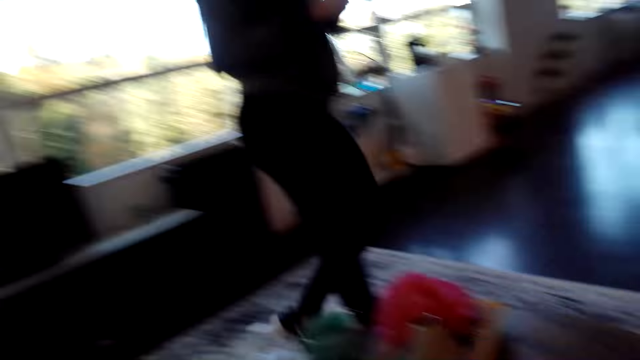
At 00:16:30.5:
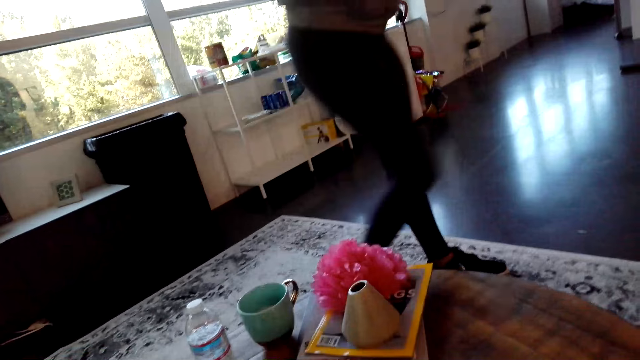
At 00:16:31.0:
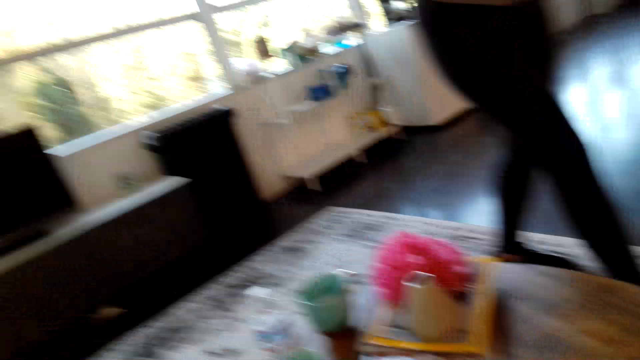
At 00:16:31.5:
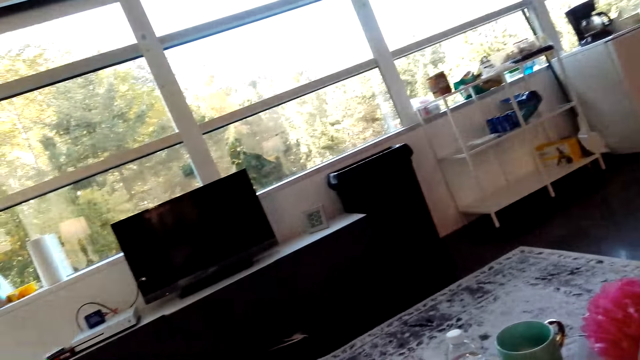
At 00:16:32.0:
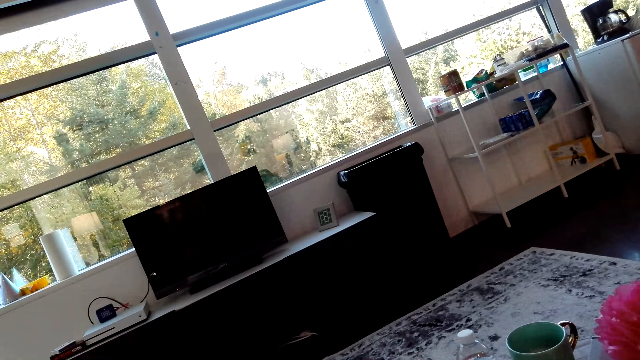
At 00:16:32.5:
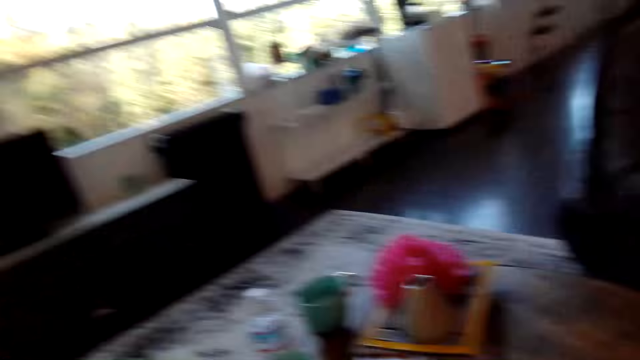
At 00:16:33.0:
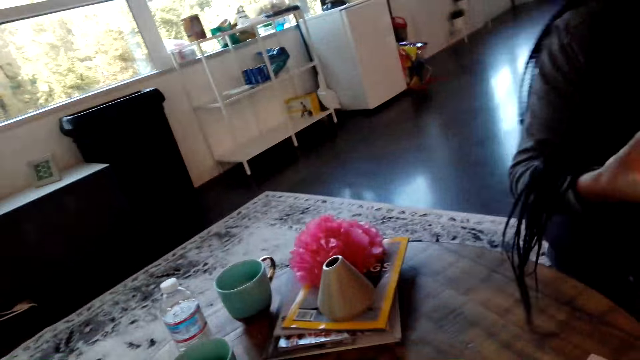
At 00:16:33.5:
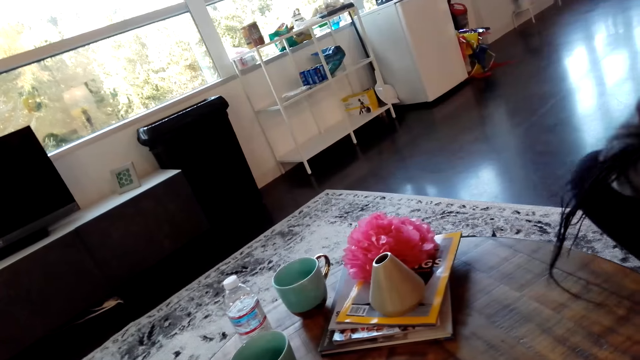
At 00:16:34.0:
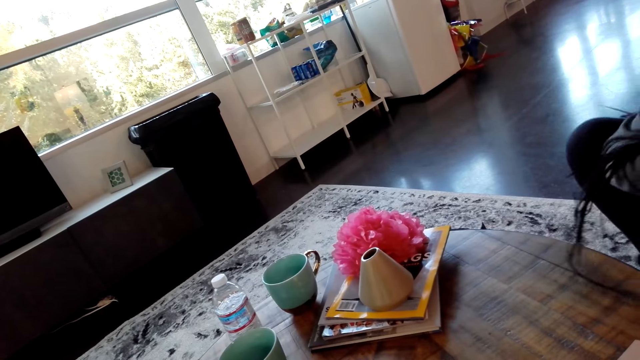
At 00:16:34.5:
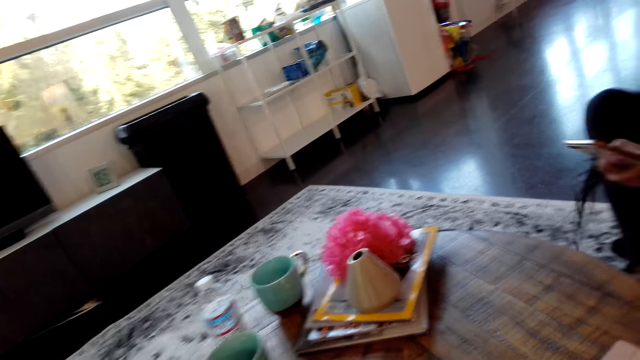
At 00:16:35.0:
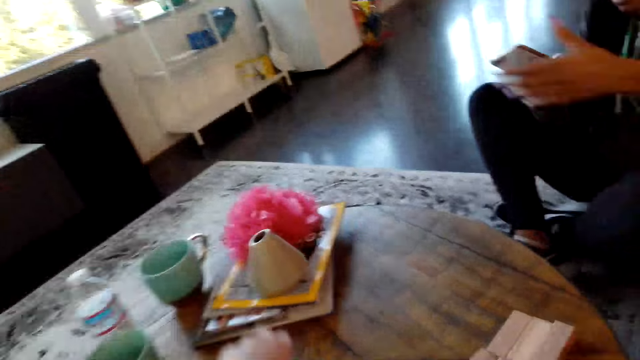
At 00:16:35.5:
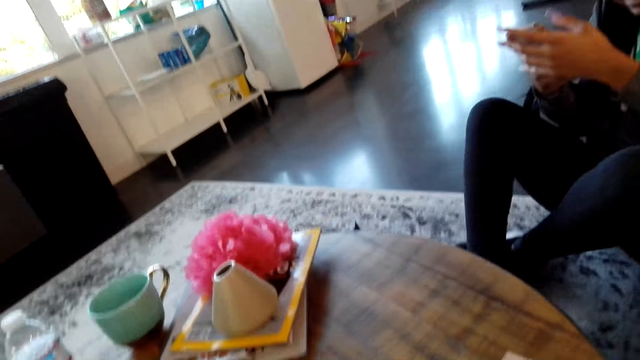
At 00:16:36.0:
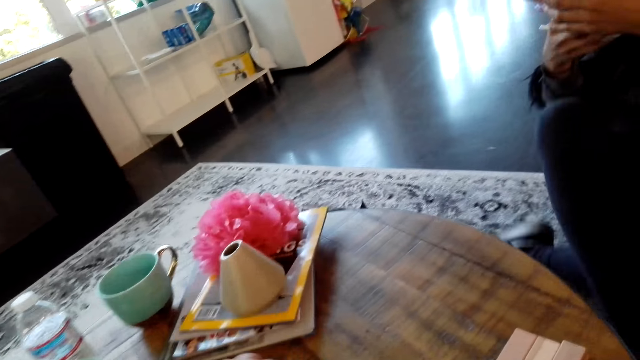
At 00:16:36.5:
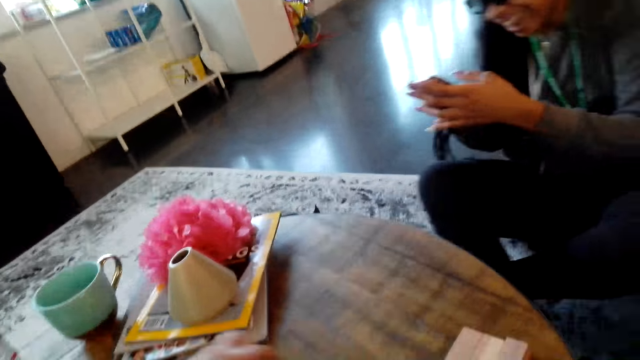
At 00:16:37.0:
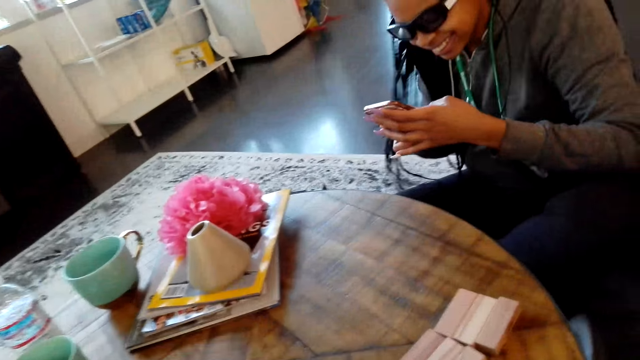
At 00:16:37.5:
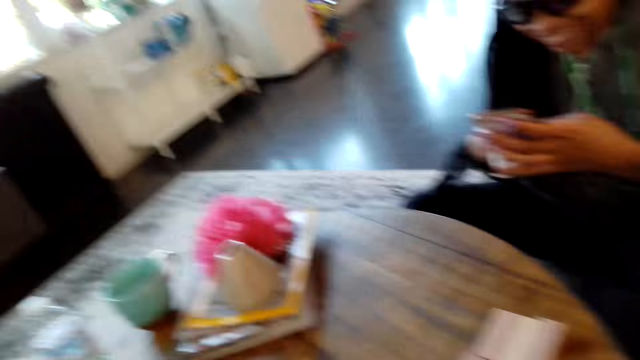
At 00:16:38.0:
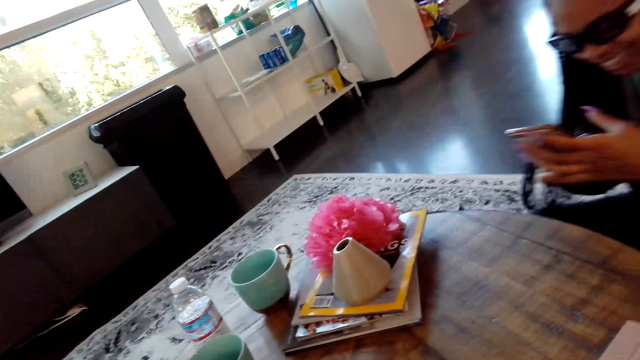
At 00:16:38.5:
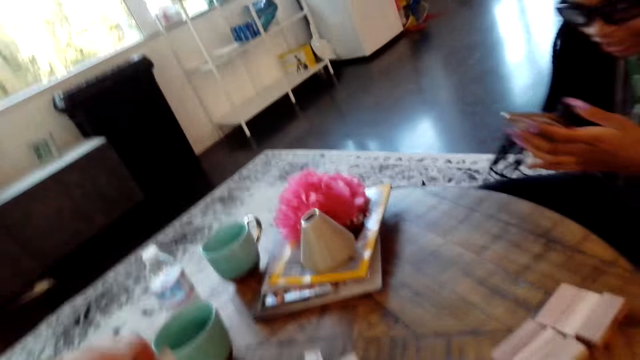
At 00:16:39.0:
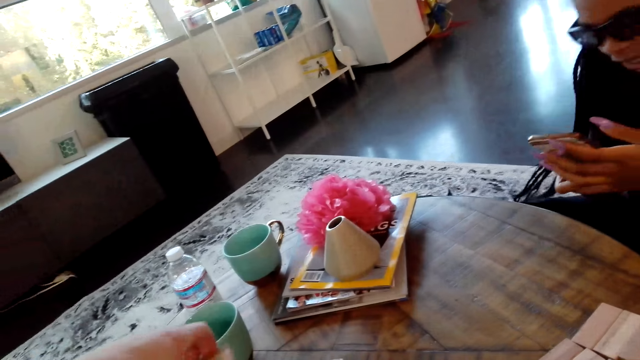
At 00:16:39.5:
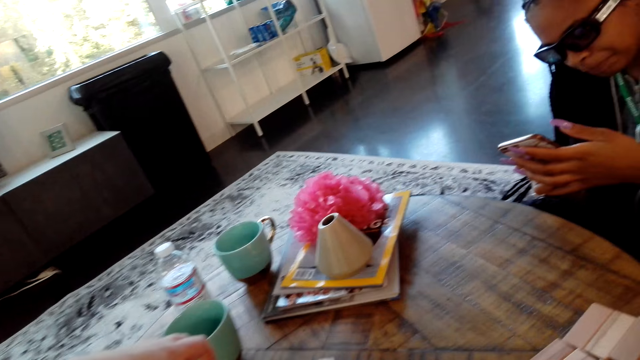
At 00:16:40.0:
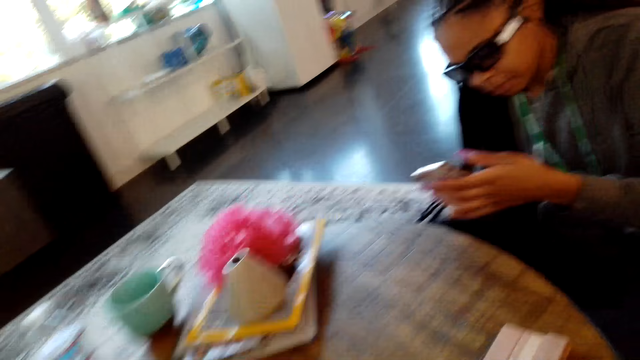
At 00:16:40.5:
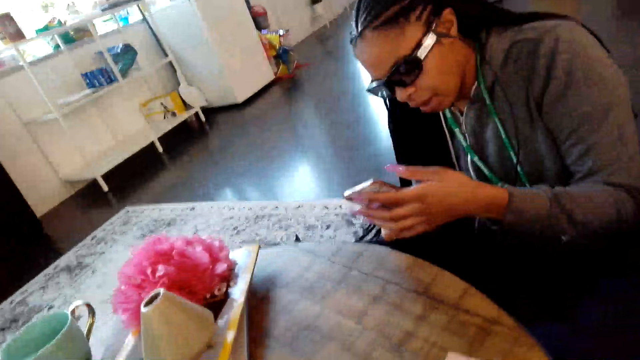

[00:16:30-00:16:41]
The camera wearer looks around. A woman sits down. The camera wearer dialogues with the woman. The woman uses a phone.

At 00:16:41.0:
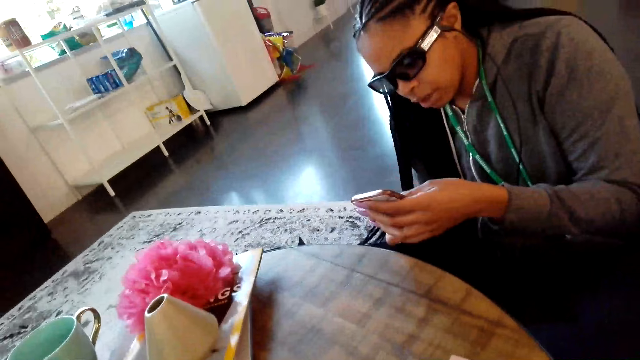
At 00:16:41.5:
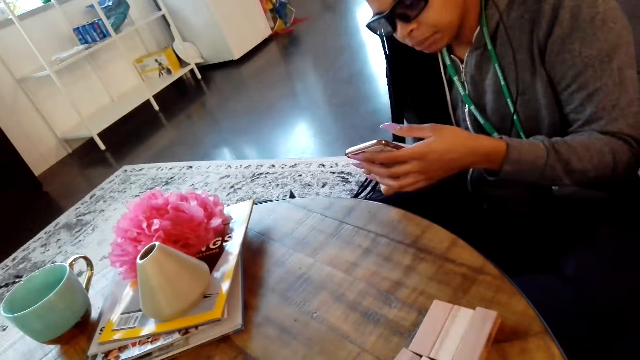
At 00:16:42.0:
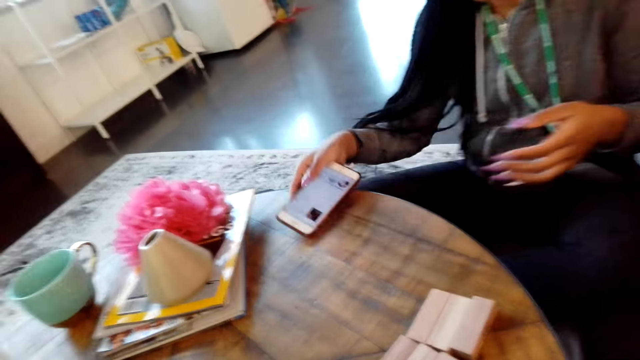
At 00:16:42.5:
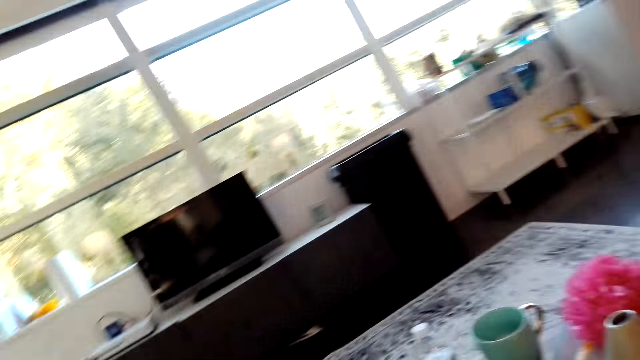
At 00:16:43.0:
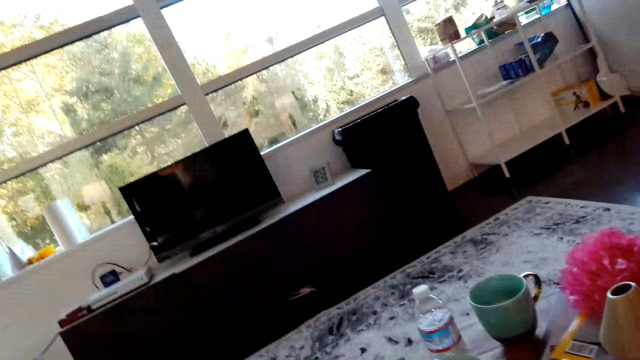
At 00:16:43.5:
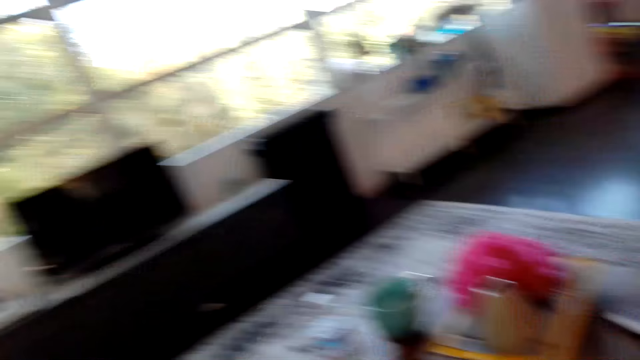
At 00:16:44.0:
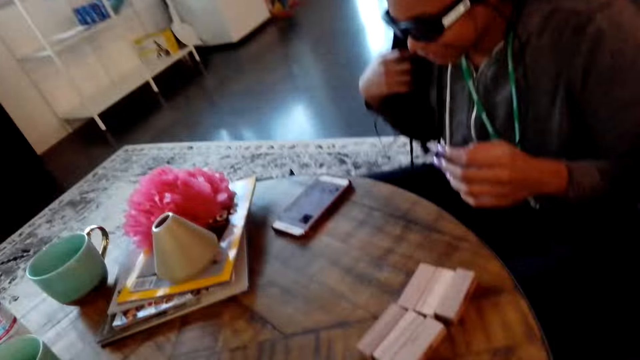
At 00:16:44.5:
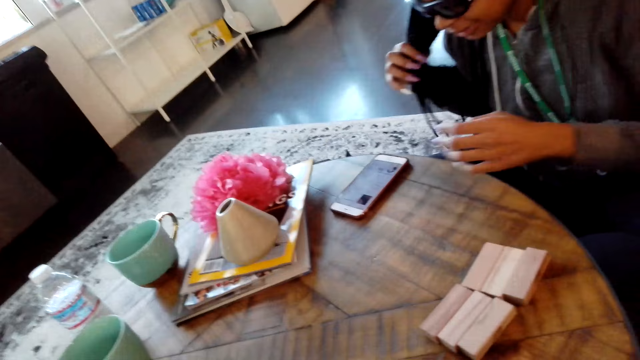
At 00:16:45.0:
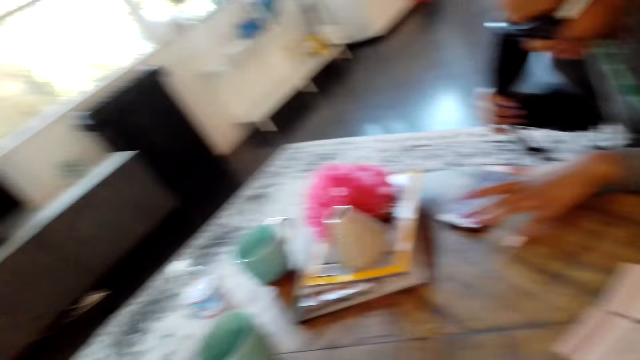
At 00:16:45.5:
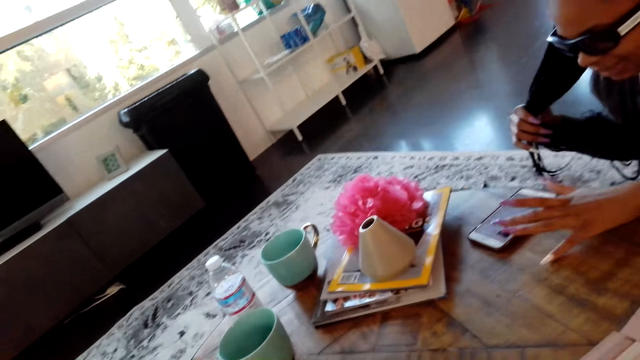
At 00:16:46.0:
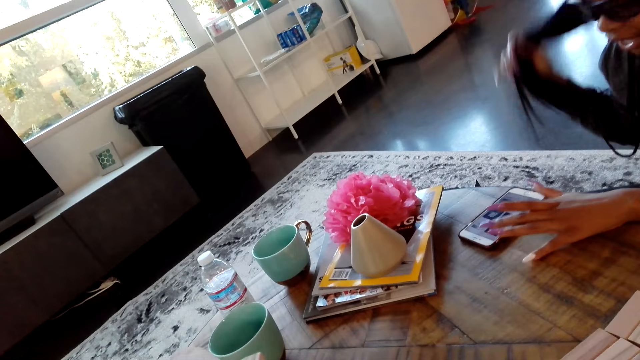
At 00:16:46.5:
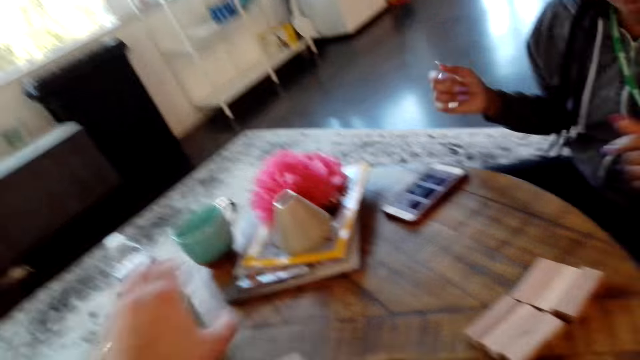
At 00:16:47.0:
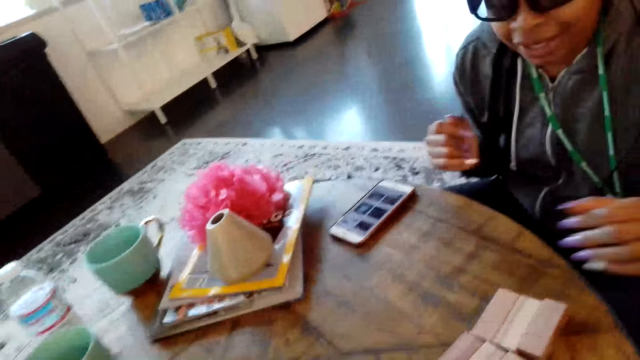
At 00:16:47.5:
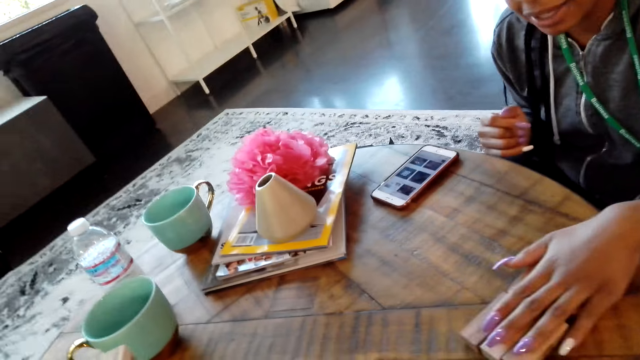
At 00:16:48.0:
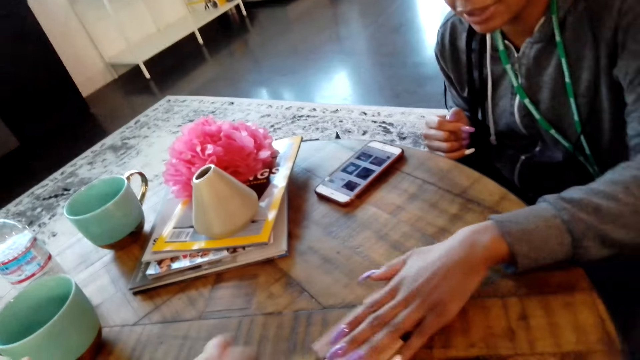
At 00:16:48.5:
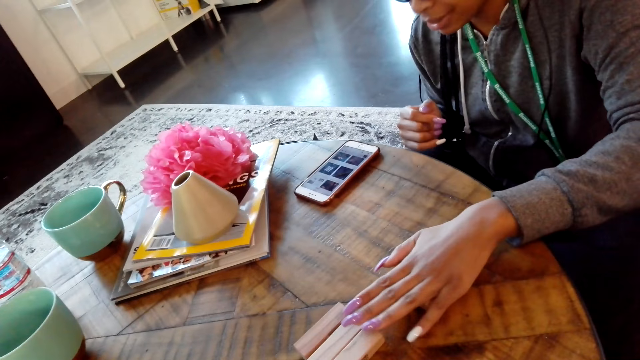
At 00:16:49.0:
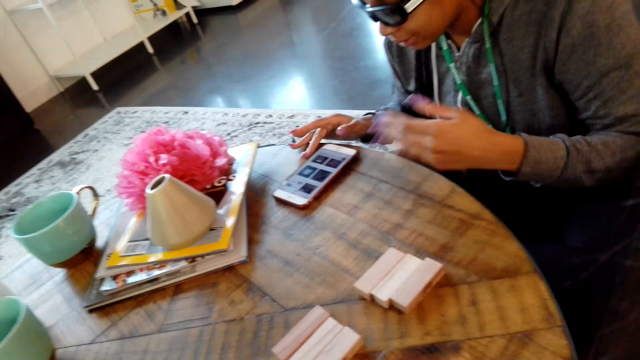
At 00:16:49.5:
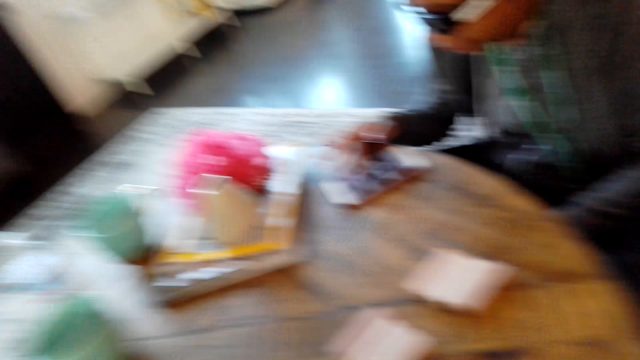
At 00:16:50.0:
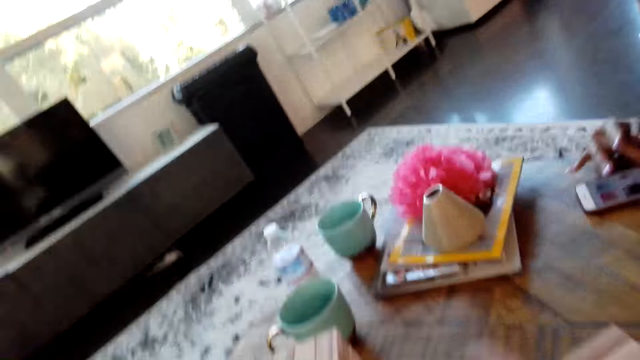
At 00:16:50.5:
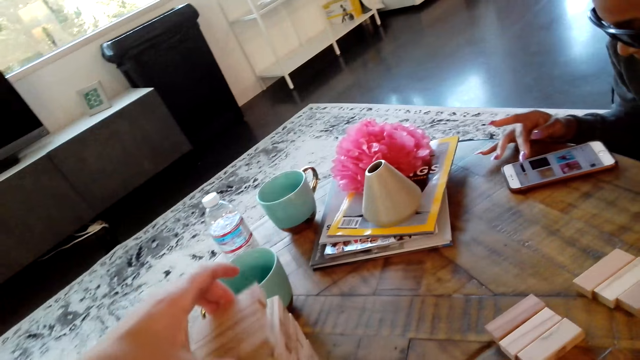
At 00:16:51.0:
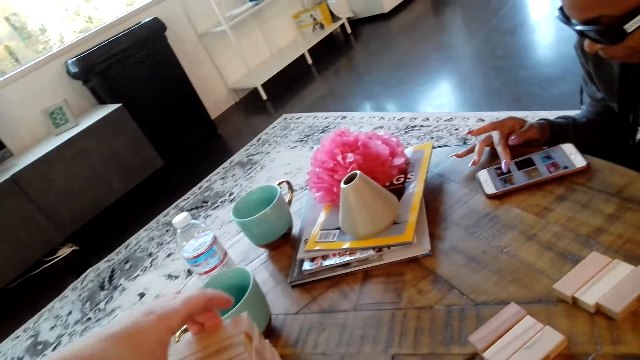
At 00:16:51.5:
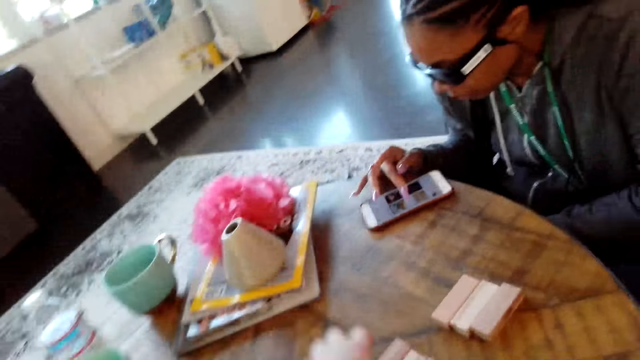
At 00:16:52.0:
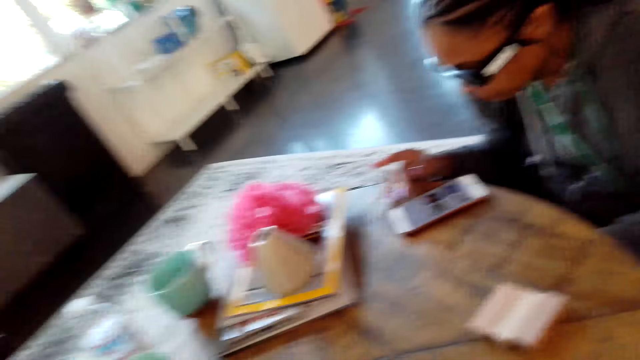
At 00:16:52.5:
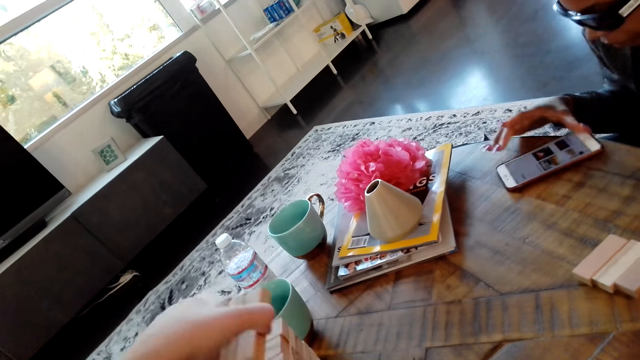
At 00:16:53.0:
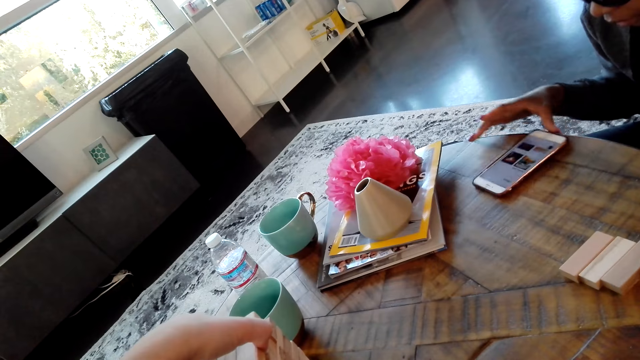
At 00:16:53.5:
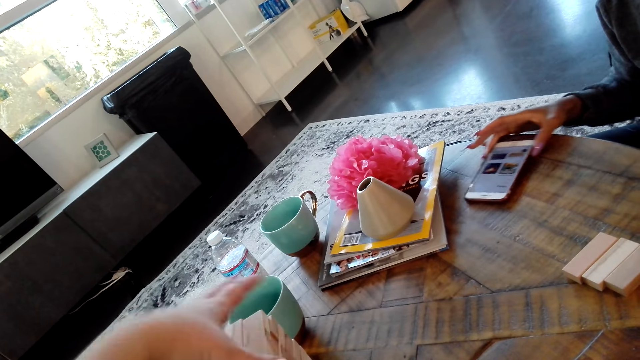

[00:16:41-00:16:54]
A woman puts a phone down. The camera wearer looks around. The woman uses the phone, moves blocks and uses the phone. The camera wearer arranges a block.
